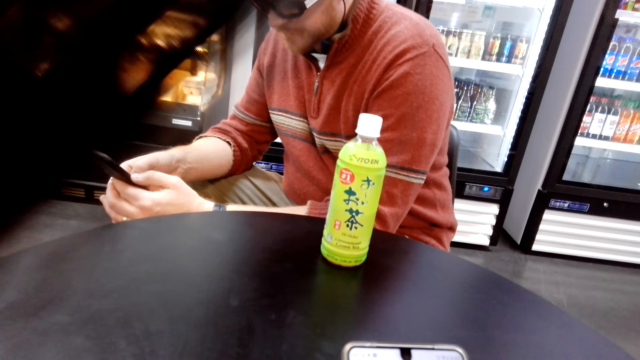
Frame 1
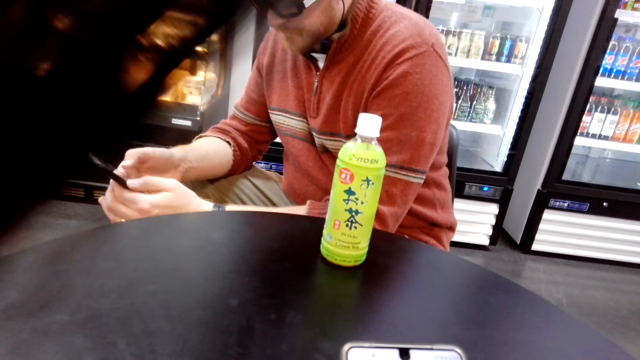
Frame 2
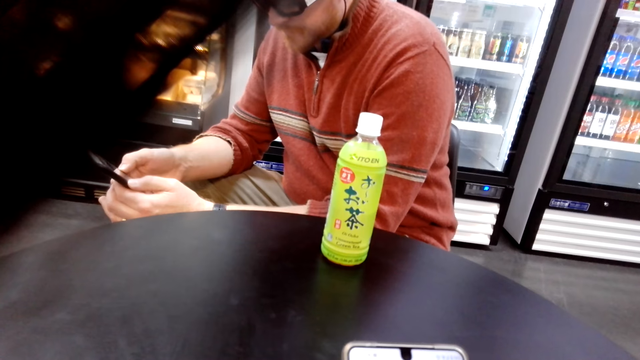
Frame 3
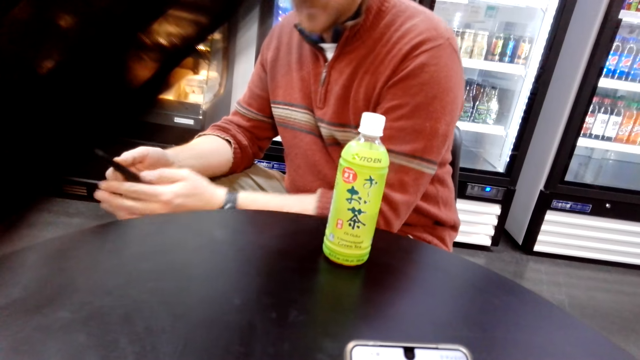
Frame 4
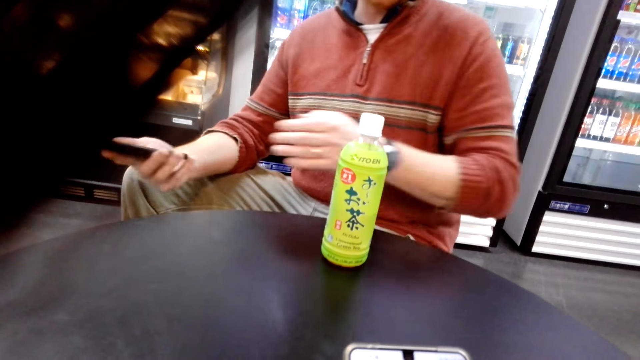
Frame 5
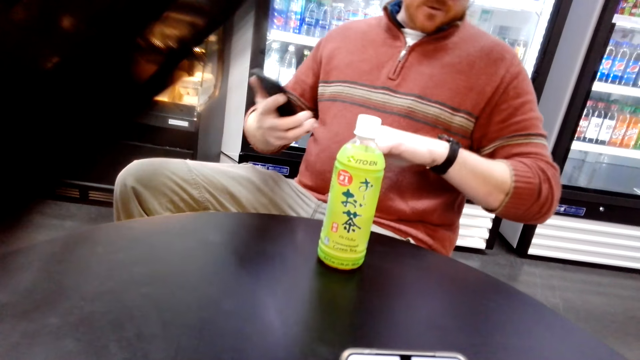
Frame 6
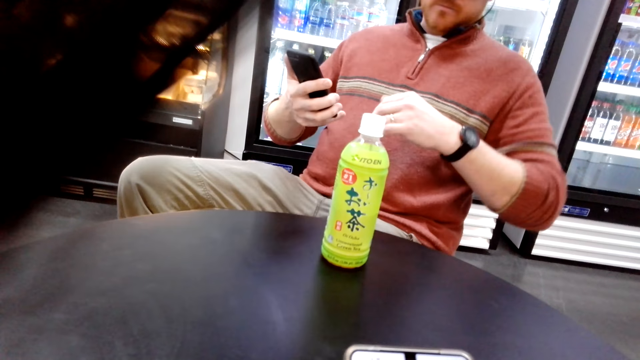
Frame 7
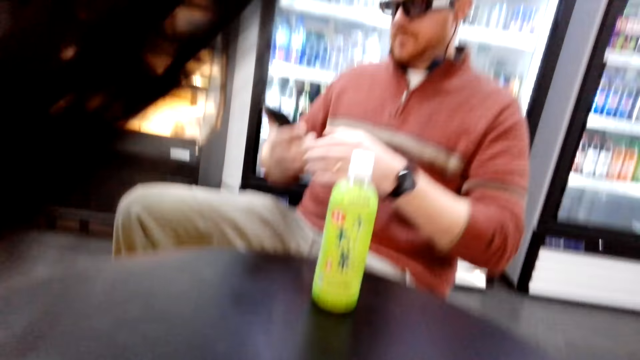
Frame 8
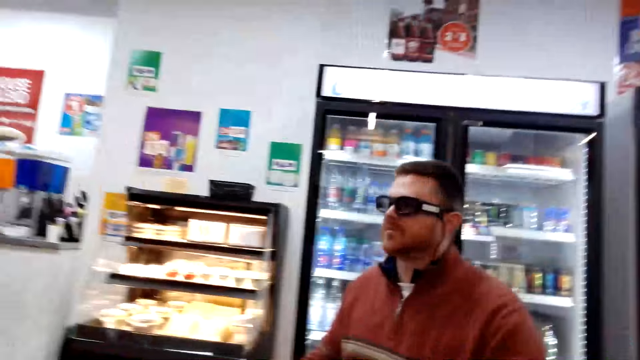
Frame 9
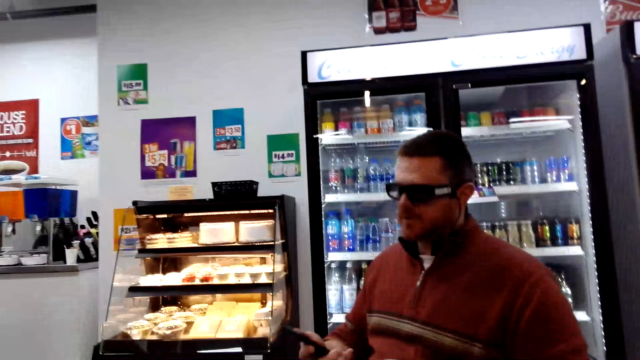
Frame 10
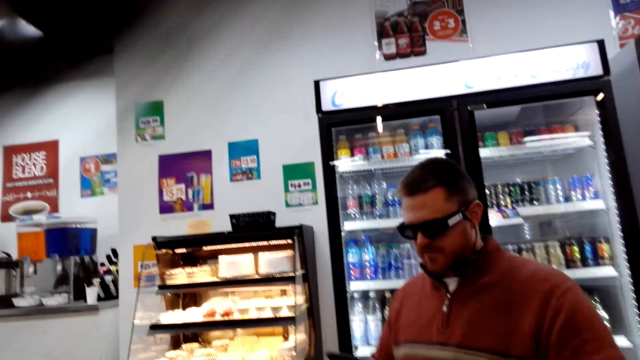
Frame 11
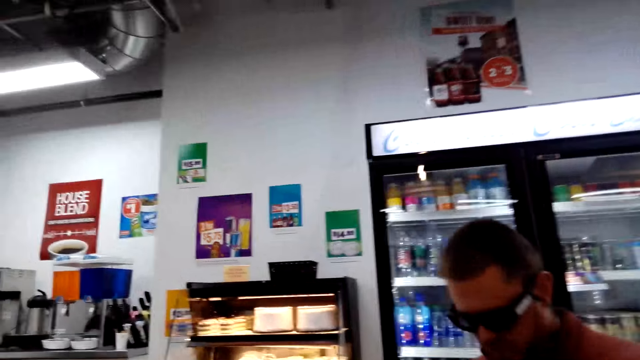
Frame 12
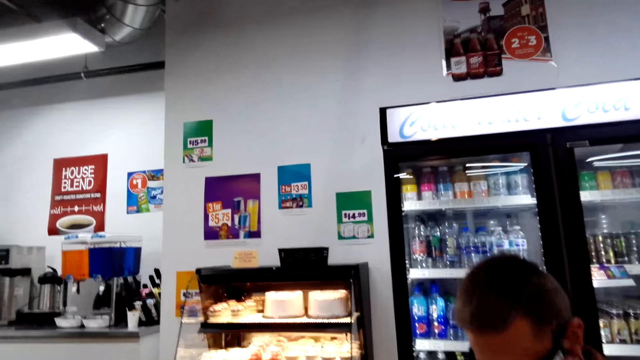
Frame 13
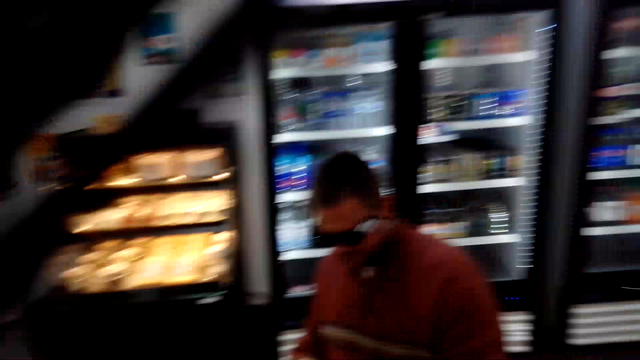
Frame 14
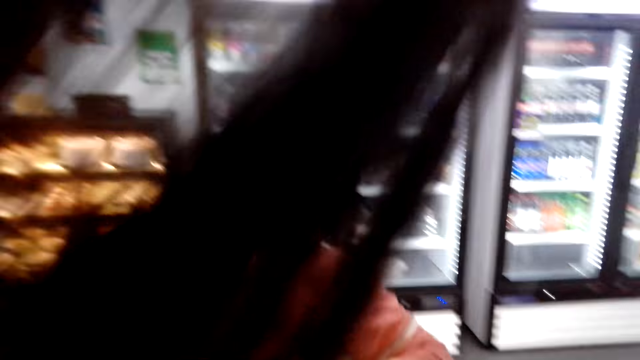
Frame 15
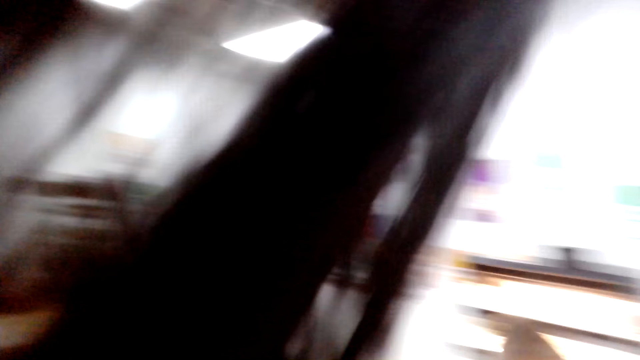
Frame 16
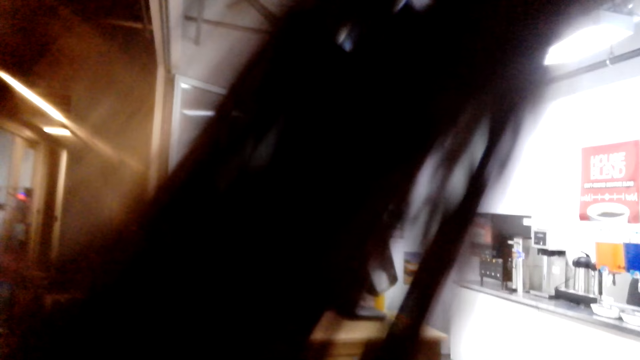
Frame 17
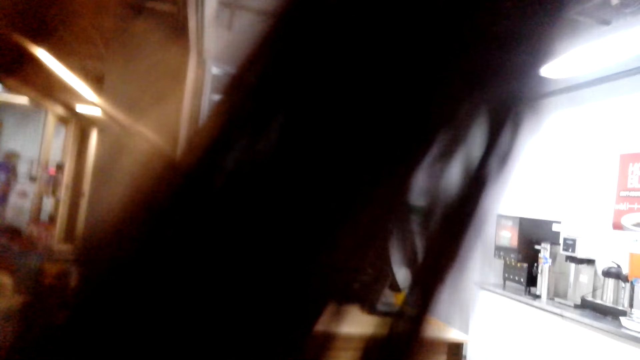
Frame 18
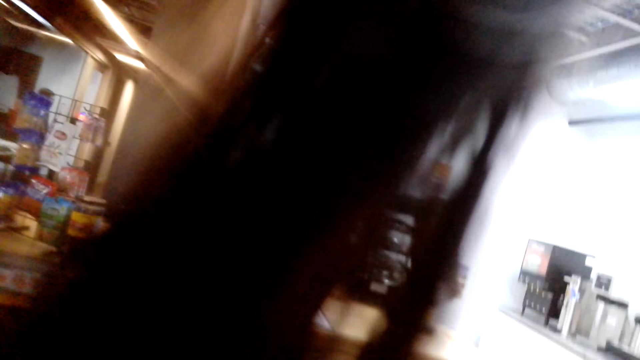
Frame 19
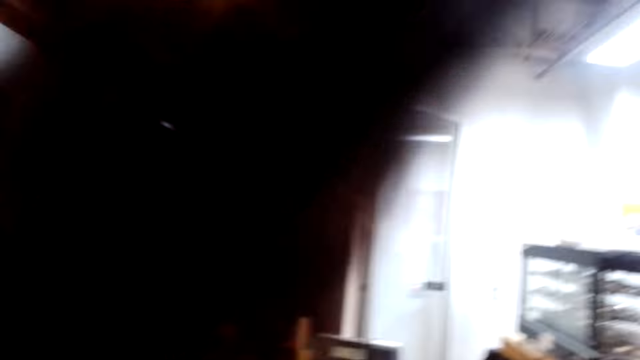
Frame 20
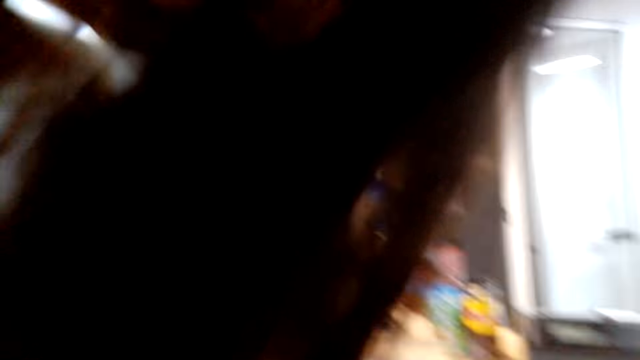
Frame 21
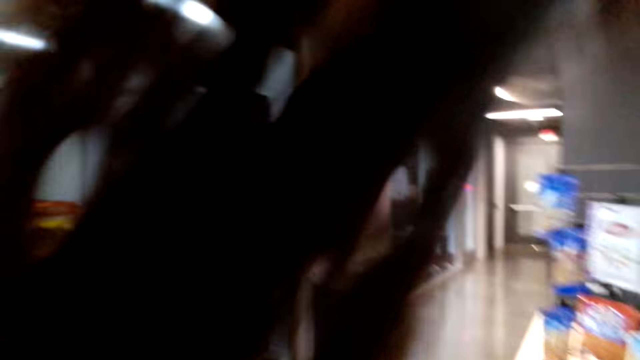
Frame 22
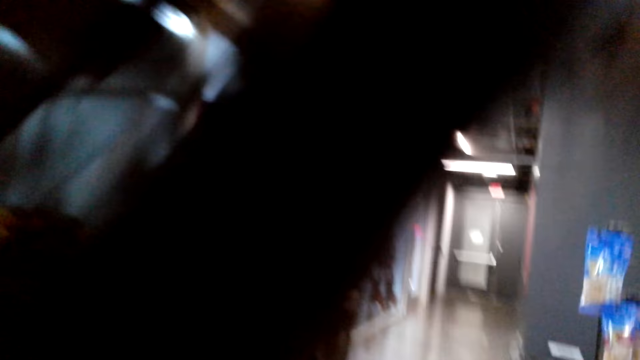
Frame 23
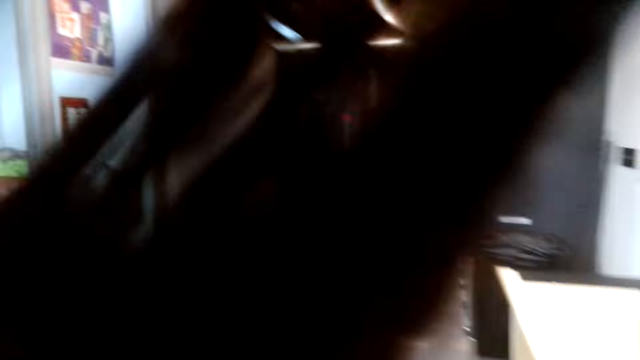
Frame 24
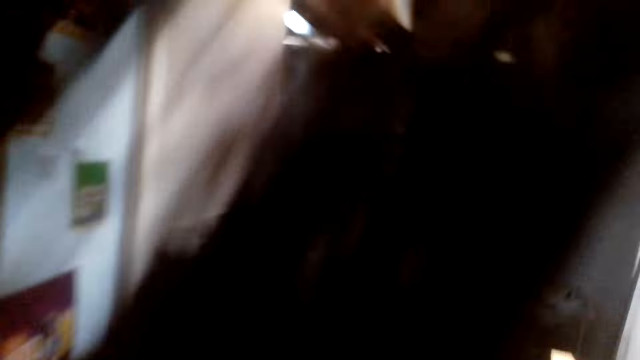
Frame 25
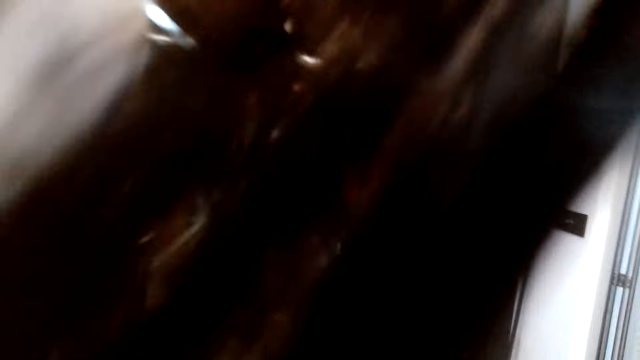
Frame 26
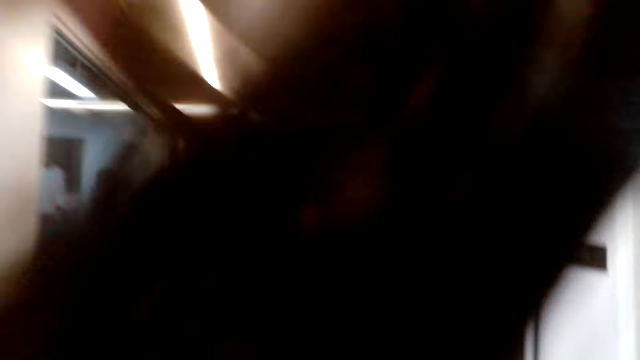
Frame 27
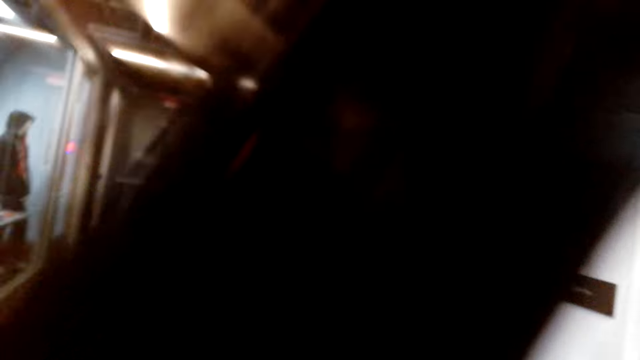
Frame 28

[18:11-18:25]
A man pulls his hand off the phone. The camera wearer talks to another man. The other man walks in the boutique. The camera wearer walks in the boutique.

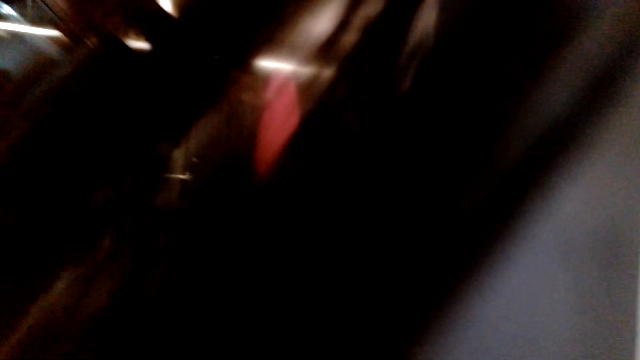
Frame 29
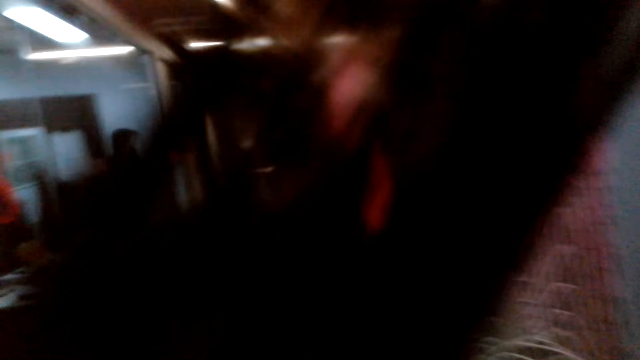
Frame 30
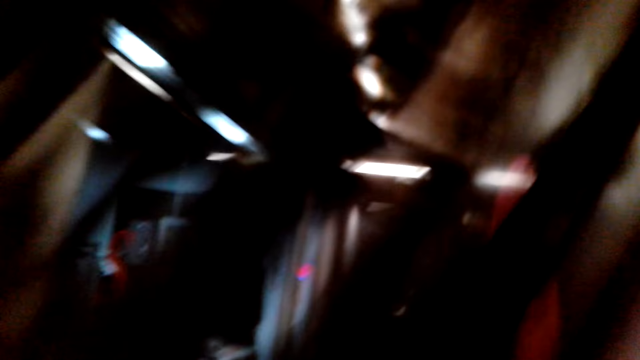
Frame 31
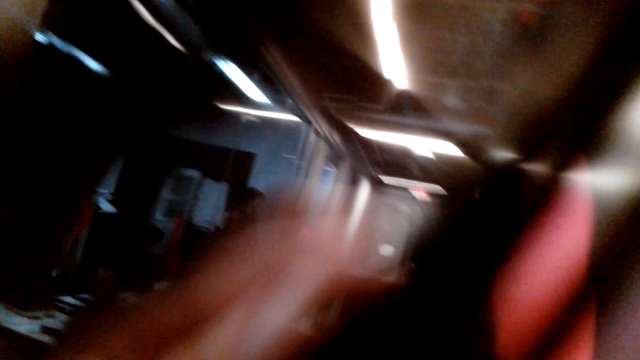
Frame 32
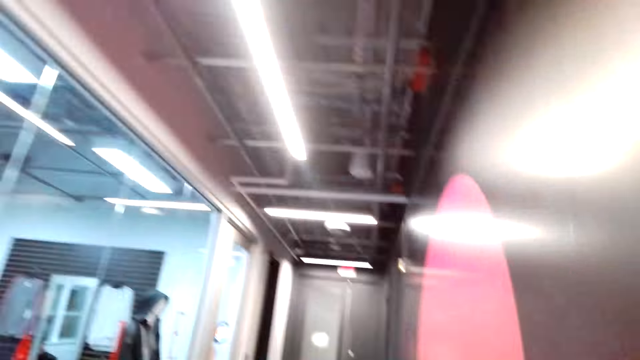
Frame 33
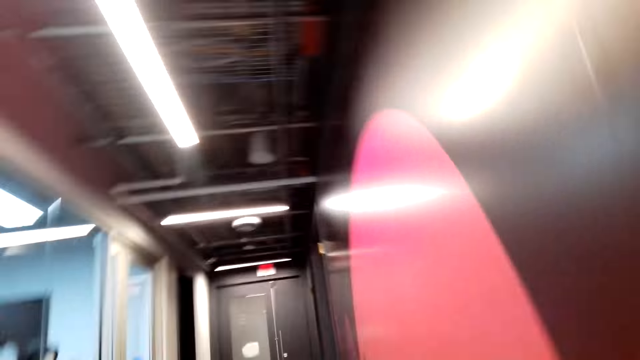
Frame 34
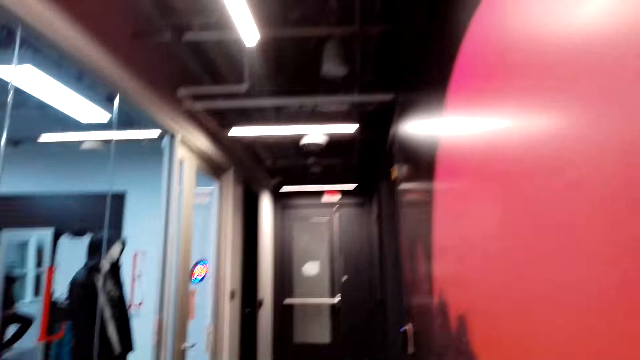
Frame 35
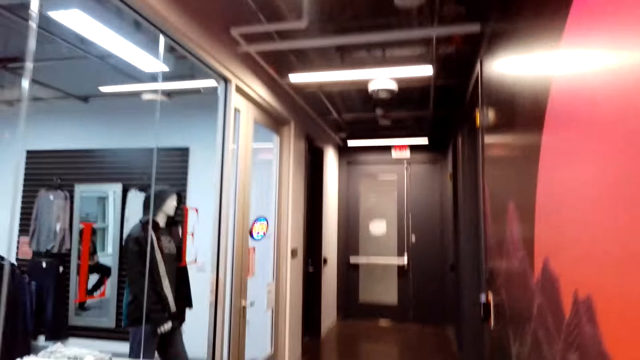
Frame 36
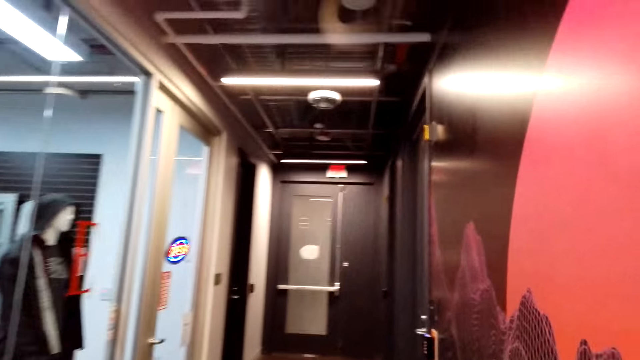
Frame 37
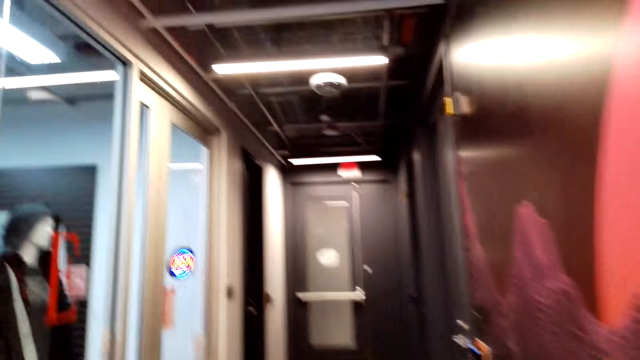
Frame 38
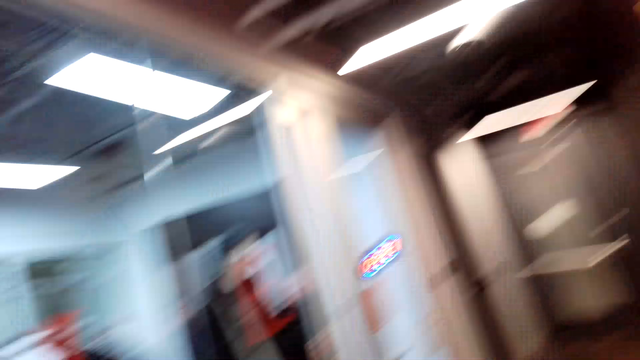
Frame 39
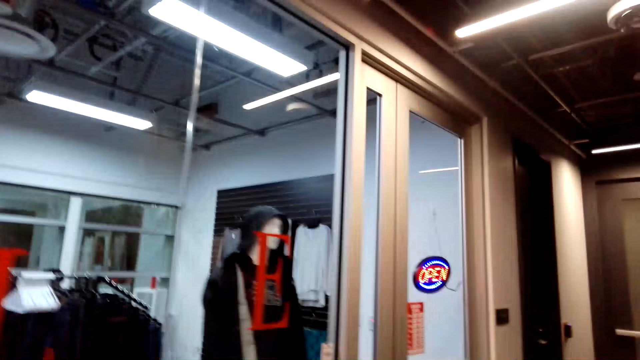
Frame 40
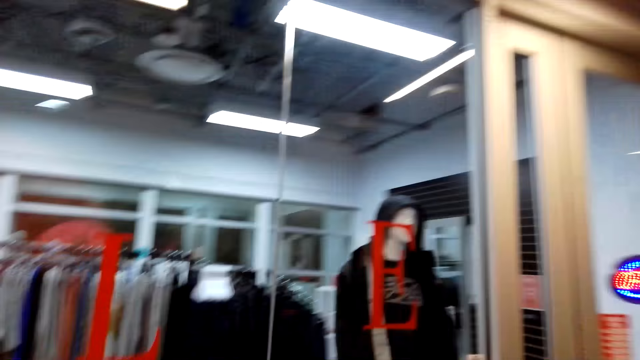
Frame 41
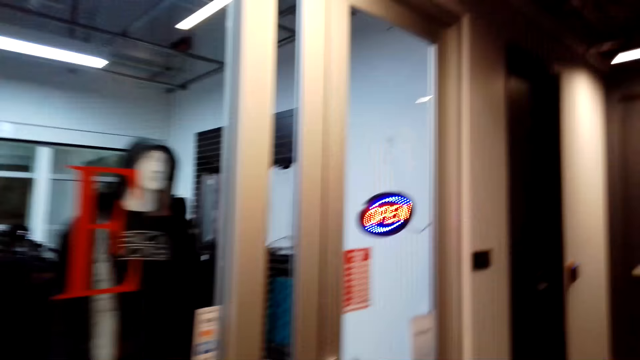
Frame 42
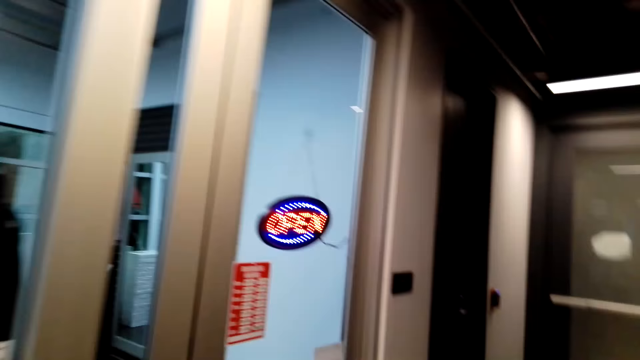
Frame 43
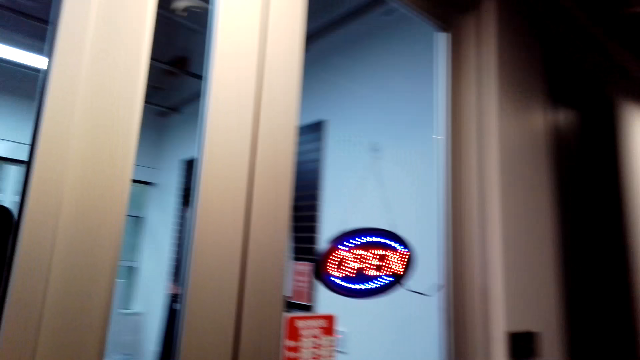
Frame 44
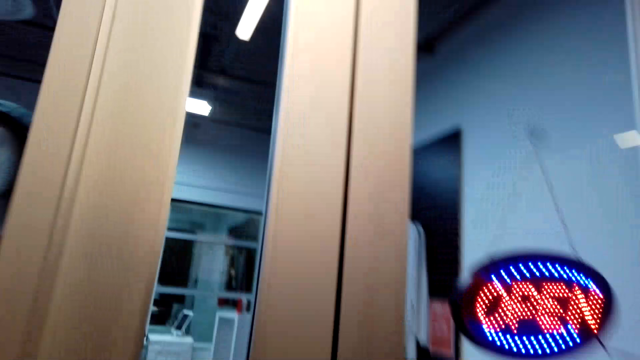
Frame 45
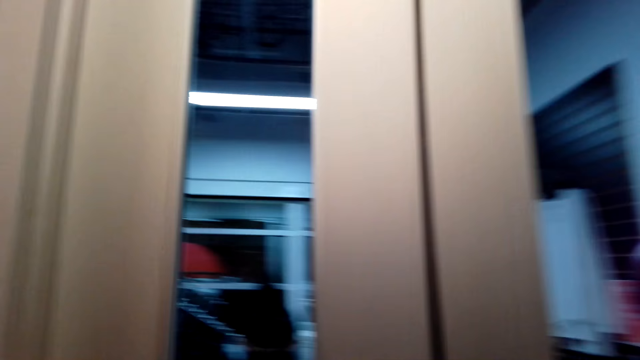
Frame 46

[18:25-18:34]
The camera wearer touches her hair.
